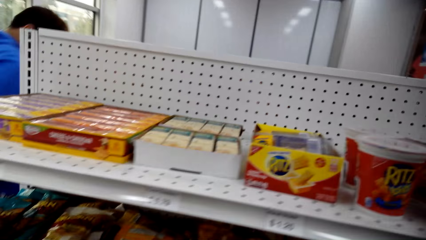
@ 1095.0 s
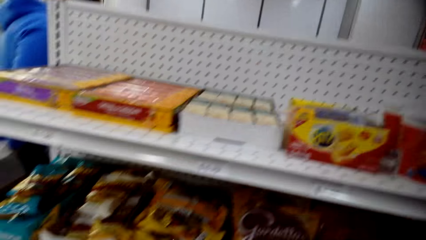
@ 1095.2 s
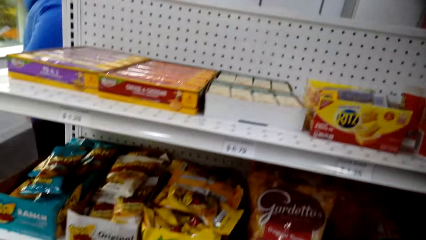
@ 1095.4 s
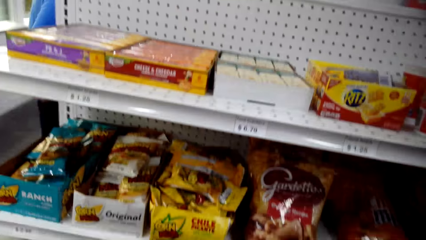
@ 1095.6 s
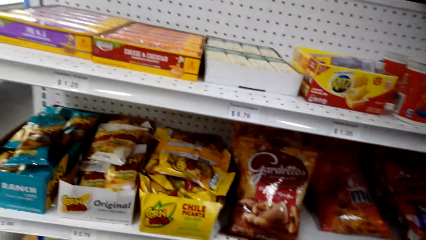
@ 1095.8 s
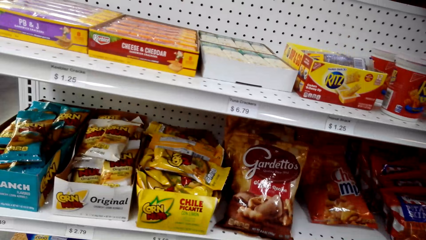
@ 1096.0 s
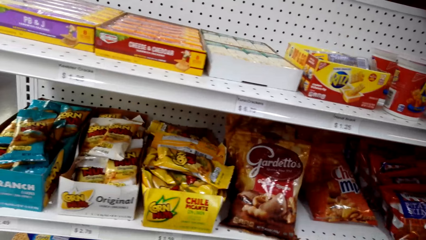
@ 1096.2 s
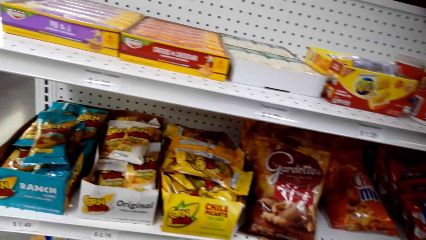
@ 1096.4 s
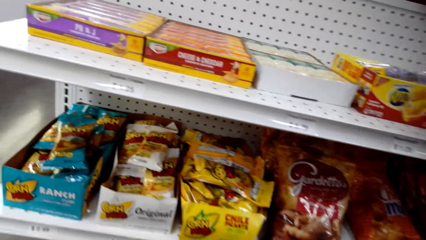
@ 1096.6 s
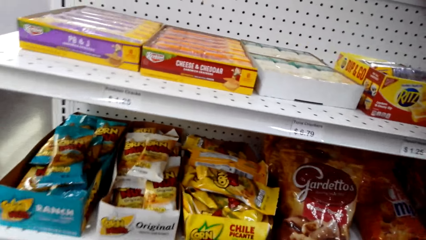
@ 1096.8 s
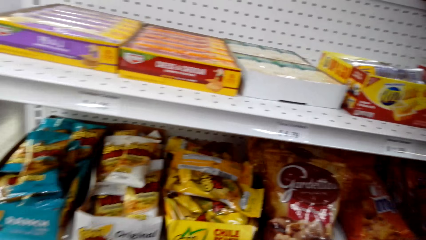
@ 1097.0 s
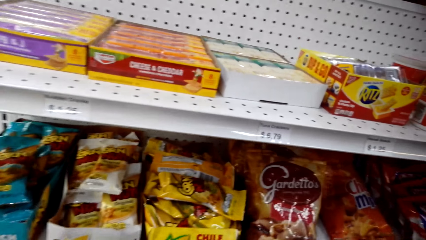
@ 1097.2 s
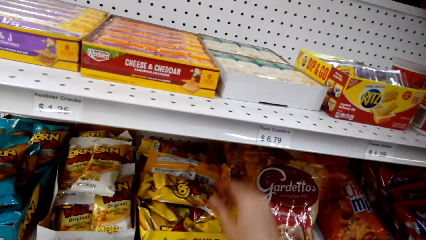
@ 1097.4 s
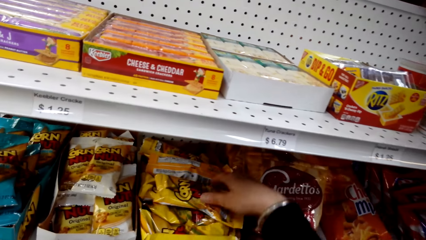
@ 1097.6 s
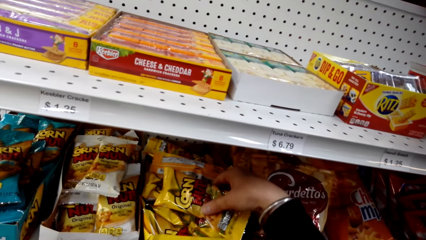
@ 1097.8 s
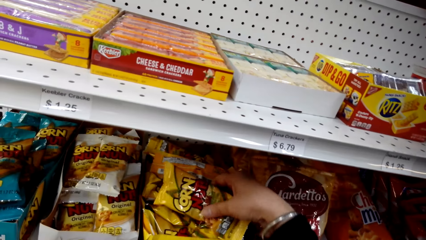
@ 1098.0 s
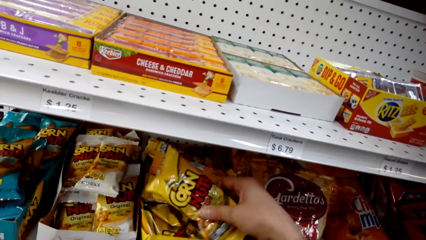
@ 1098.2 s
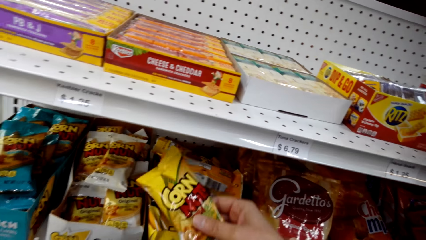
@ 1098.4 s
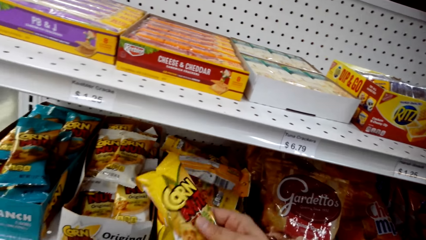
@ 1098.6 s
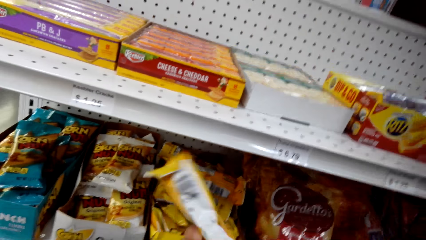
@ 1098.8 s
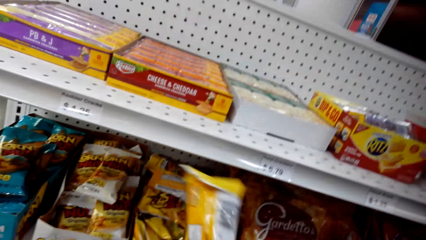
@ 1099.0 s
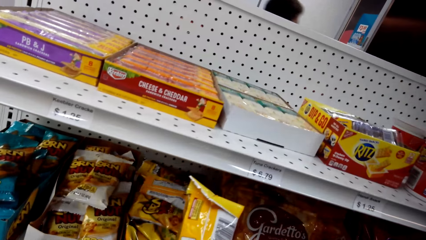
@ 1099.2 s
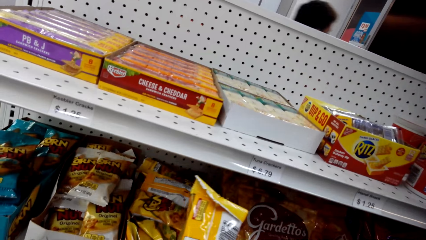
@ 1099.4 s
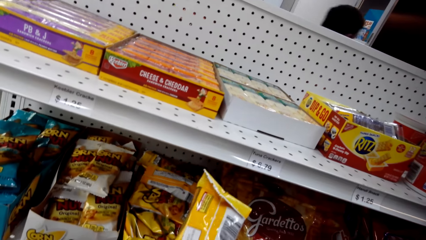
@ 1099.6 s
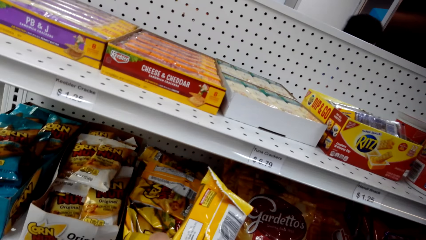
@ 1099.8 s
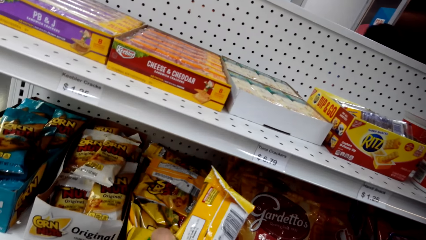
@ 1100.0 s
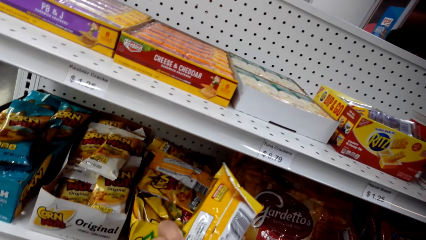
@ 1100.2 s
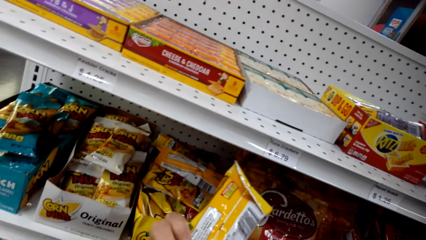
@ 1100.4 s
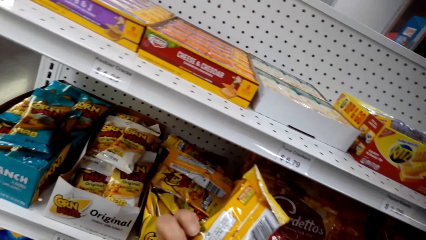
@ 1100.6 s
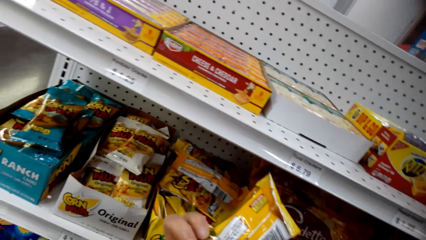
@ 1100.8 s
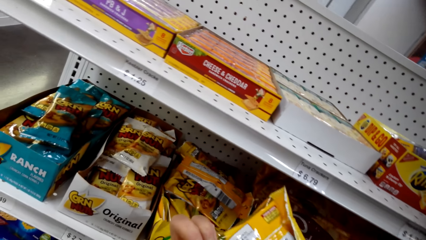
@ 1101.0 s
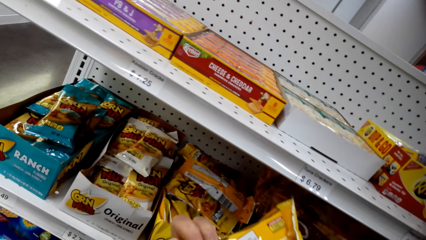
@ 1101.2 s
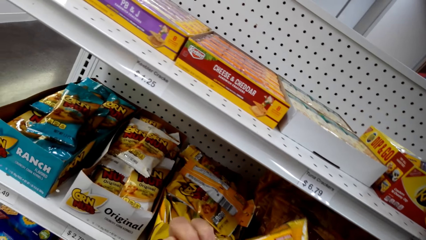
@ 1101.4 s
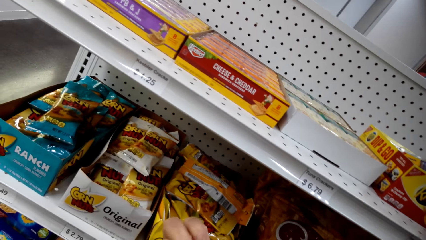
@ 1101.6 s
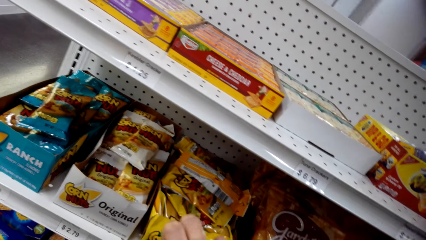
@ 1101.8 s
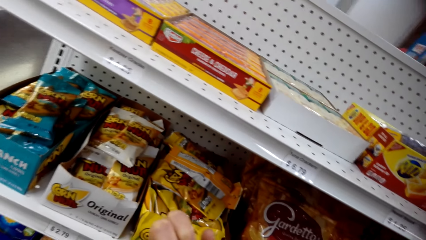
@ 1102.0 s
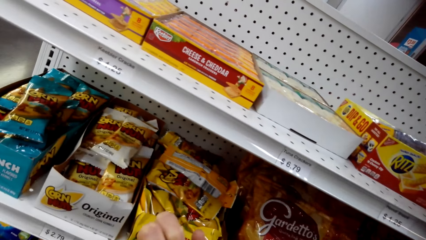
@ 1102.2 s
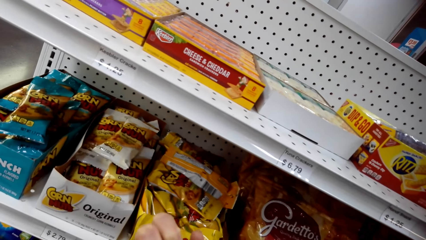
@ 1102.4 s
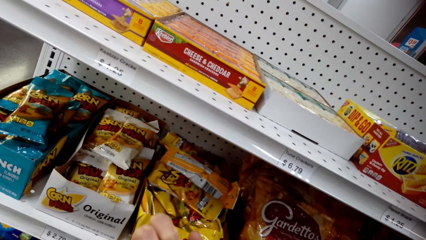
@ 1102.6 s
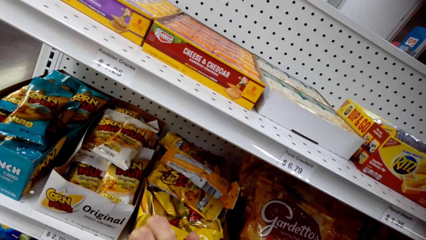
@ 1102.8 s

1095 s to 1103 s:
The camera wearer looks around the shelves. They pick up corn nut from the shelf and examine the corn nut packet. They look around the shelves.

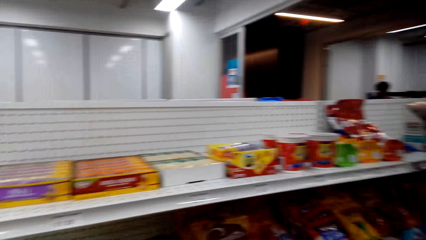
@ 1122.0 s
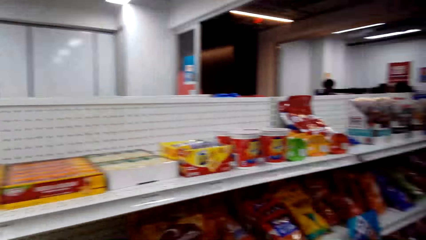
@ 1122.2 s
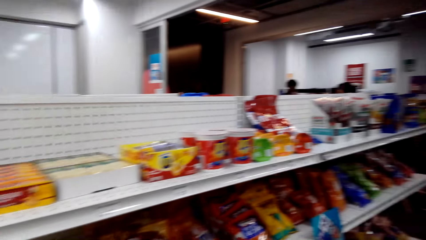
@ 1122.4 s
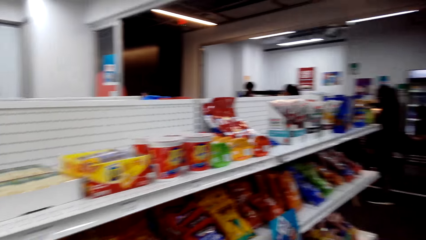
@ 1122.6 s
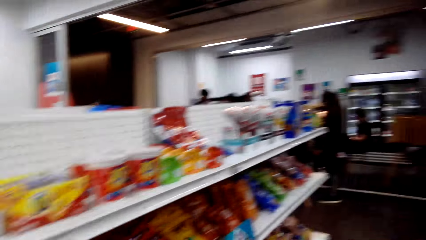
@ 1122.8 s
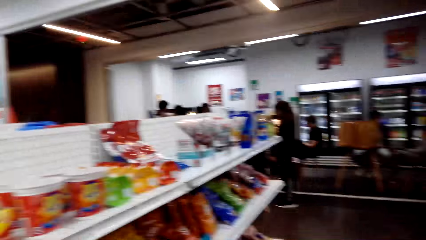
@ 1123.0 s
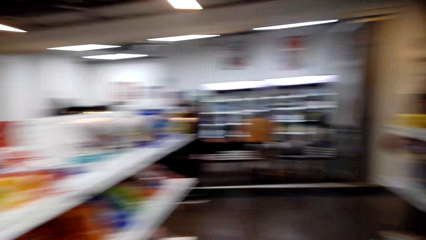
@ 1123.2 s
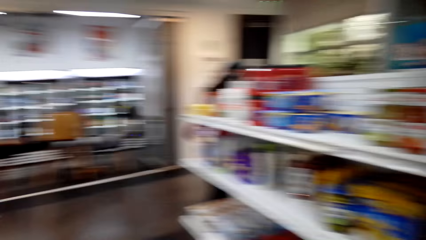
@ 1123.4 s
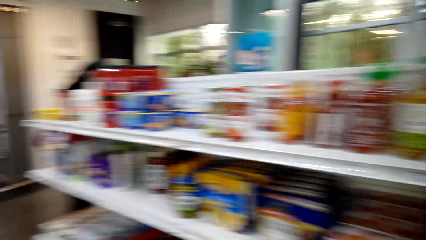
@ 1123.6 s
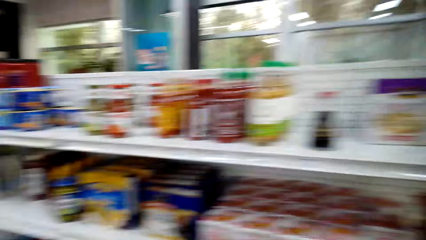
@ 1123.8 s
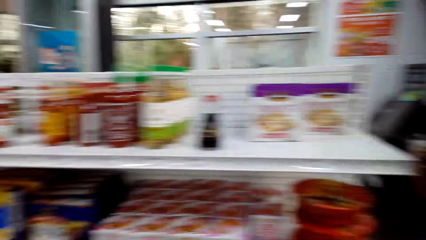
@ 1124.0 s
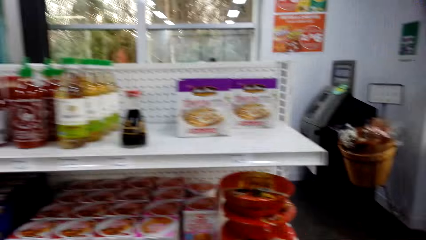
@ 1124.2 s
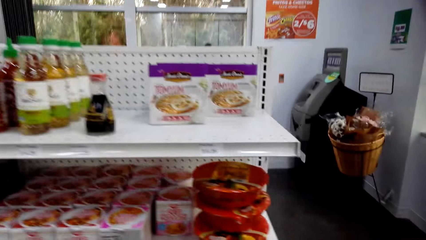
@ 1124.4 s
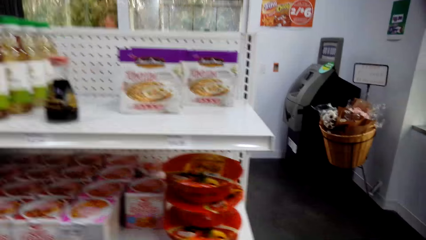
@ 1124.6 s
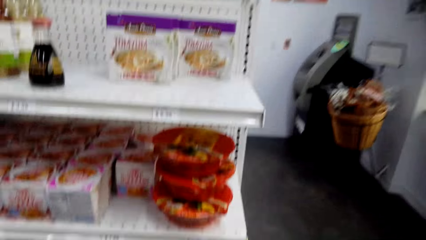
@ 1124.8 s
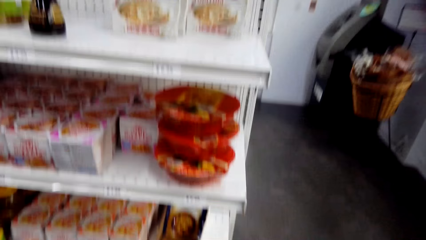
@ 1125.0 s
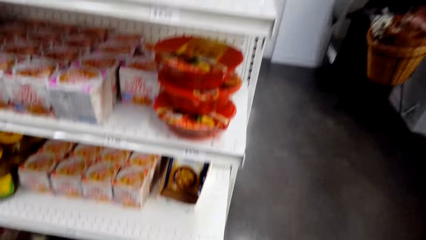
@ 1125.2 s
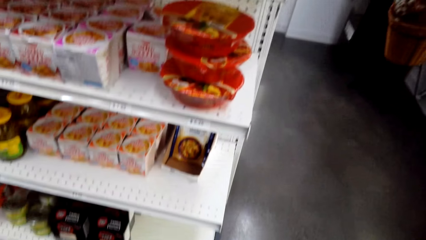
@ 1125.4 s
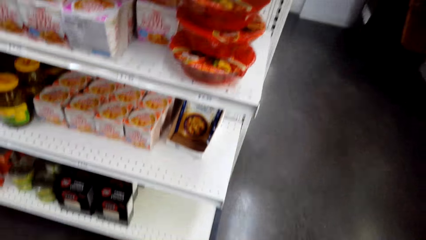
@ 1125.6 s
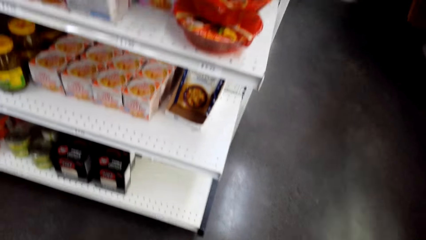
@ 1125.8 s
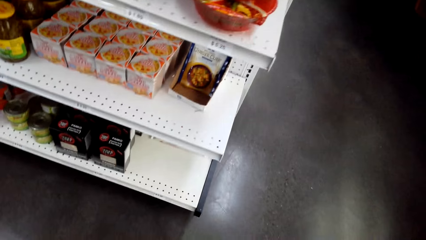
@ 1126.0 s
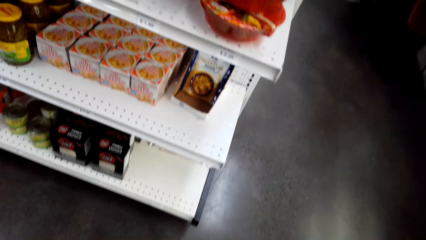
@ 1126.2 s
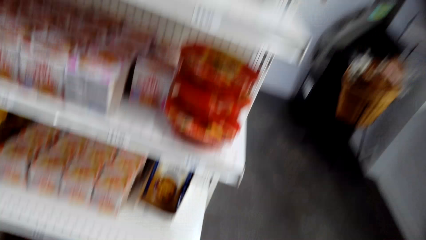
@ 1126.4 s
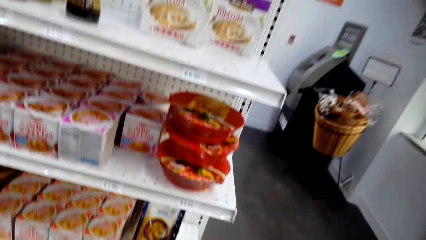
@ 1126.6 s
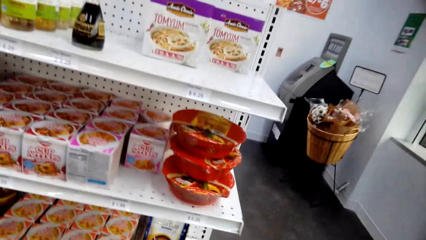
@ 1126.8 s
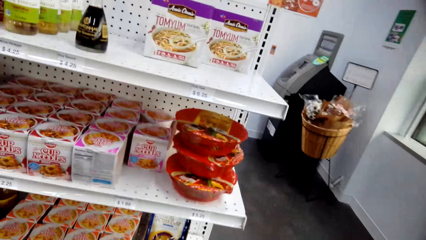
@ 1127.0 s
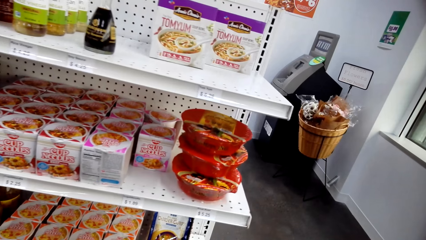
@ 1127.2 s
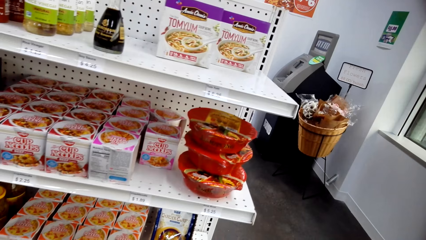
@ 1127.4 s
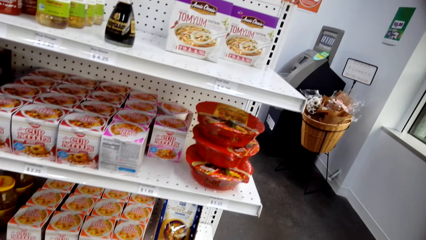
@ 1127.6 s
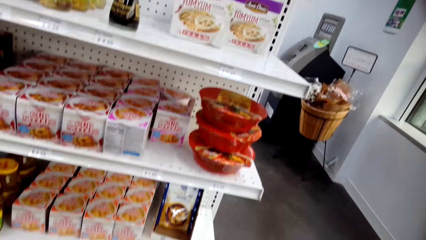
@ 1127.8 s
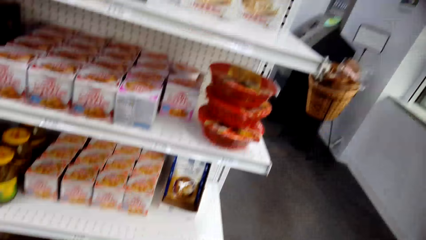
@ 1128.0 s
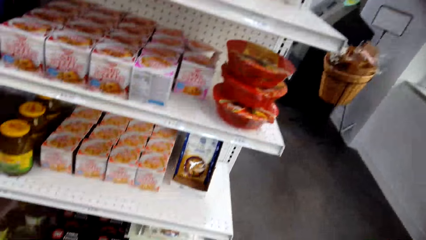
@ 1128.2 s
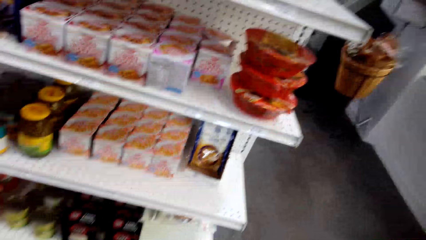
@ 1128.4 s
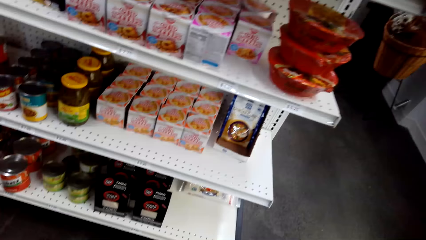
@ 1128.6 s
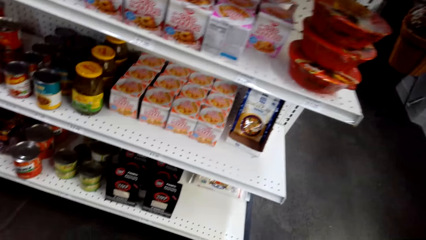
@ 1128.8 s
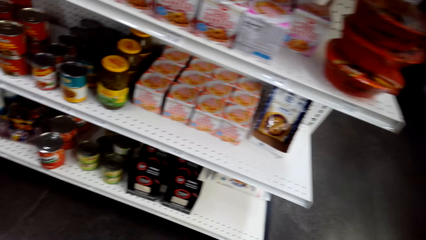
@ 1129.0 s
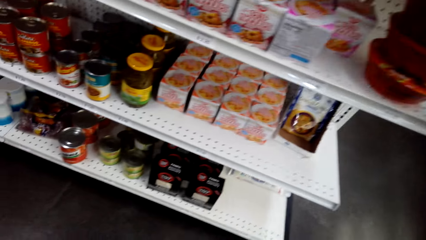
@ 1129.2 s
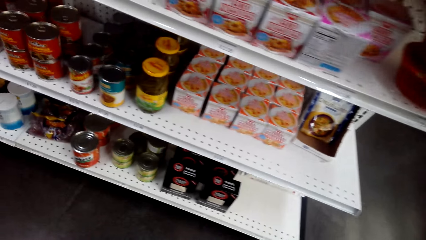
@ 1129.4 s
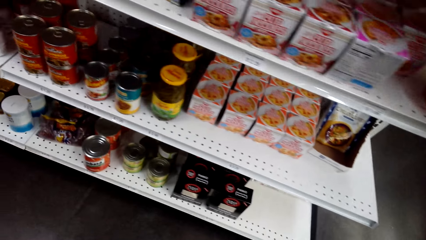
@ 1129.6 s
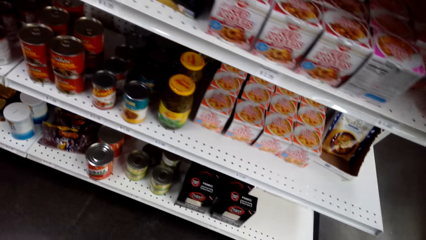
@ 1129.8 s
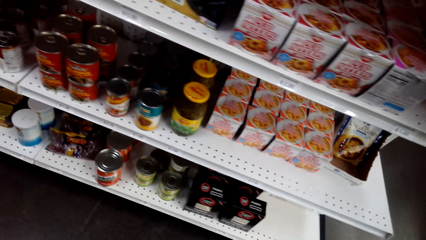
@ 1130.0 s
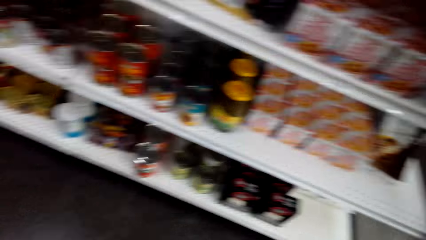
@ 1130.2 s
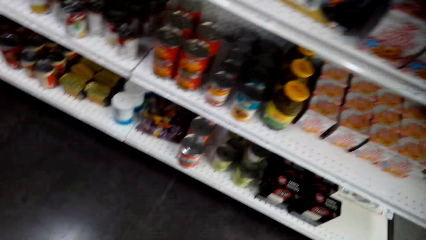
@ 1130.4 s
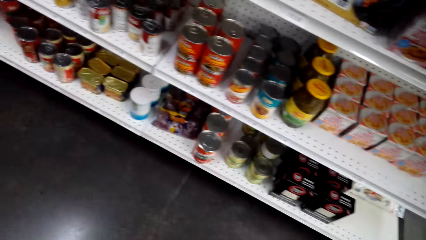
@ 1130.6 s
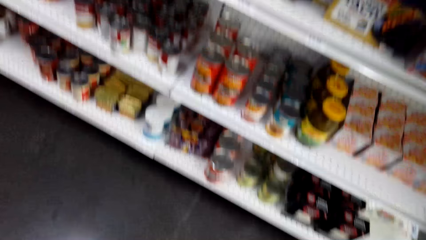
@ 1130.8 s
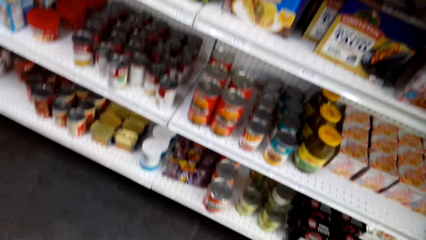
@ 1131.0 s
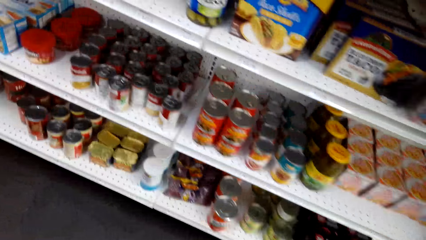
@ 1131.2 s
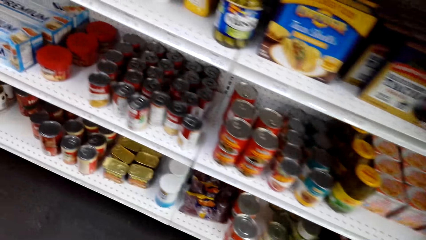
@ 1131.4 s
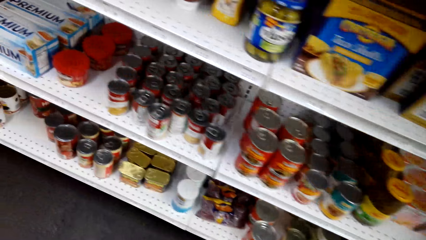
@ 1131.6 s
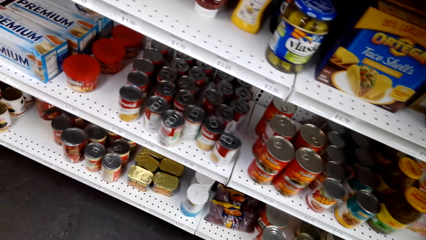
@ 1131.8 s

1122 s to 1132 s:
The camera wearer walks around the store. They look around the shelves.
